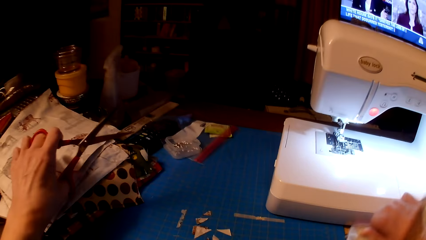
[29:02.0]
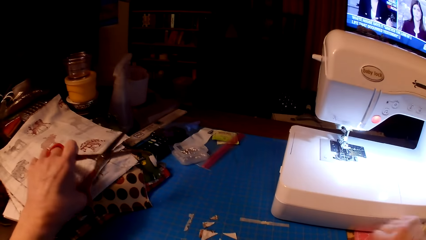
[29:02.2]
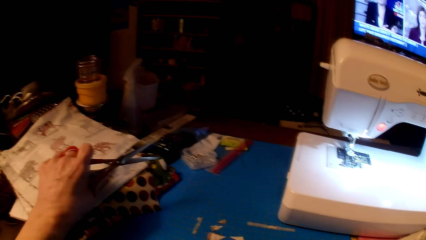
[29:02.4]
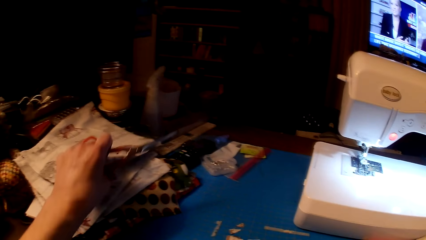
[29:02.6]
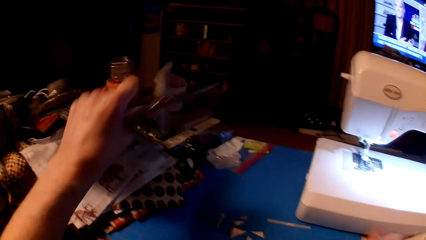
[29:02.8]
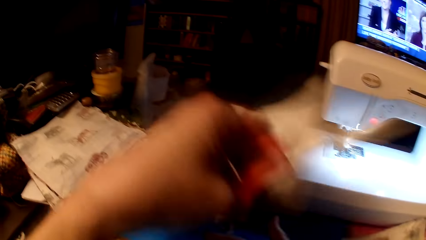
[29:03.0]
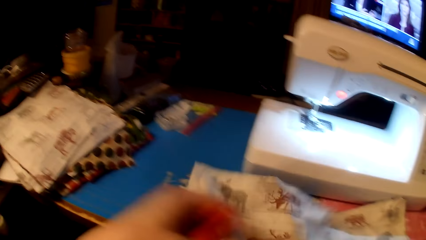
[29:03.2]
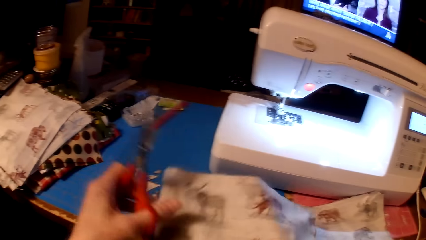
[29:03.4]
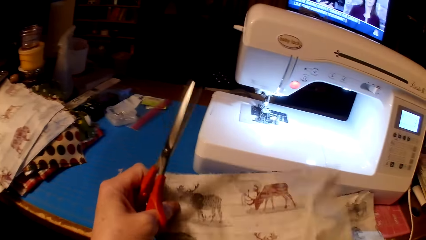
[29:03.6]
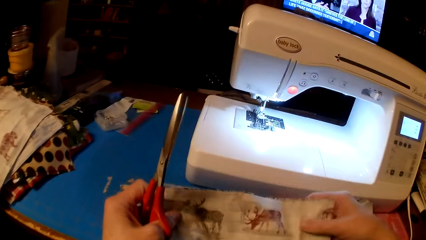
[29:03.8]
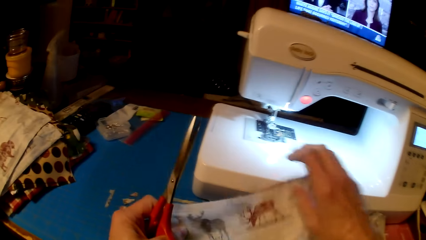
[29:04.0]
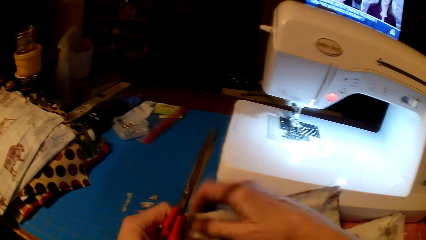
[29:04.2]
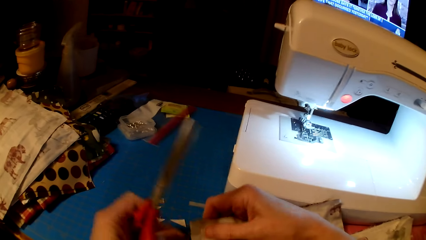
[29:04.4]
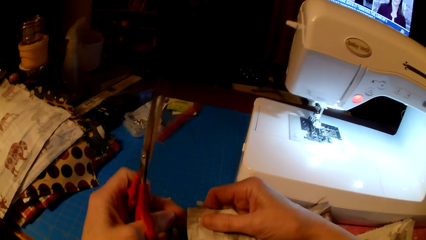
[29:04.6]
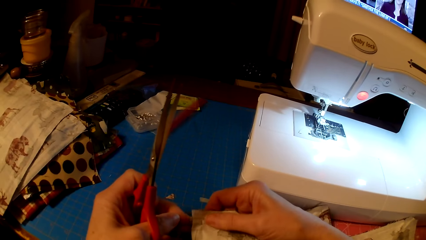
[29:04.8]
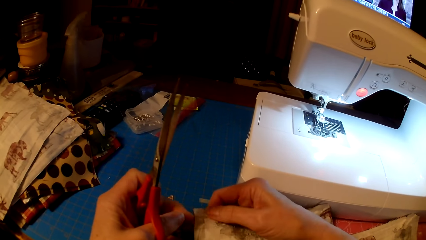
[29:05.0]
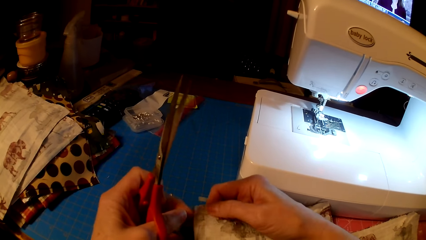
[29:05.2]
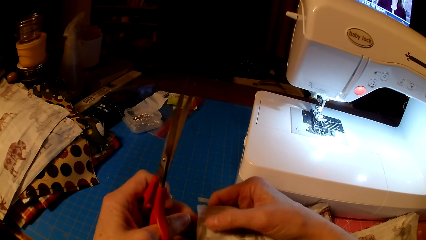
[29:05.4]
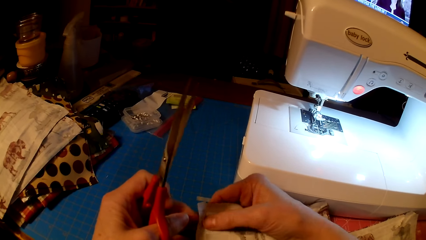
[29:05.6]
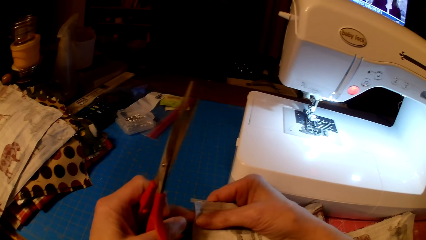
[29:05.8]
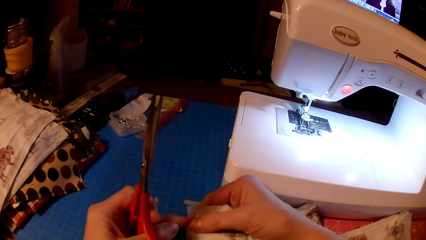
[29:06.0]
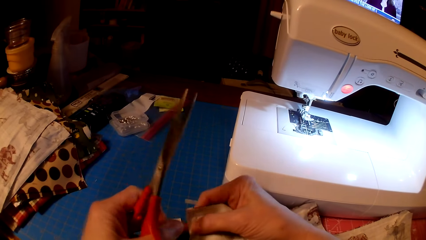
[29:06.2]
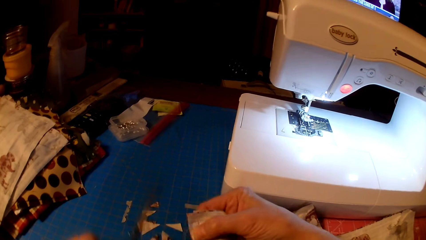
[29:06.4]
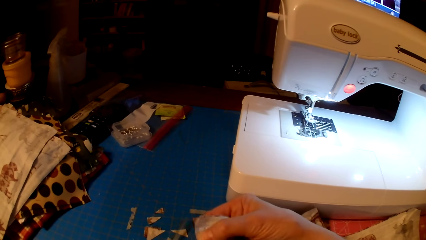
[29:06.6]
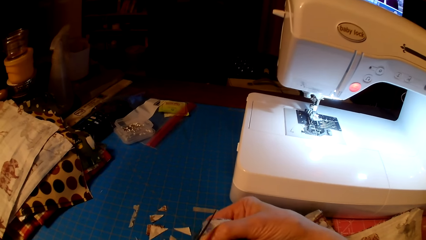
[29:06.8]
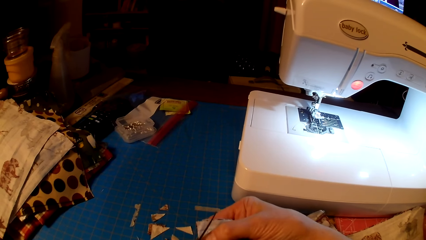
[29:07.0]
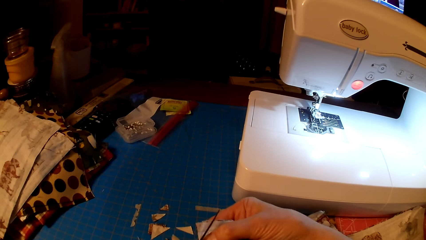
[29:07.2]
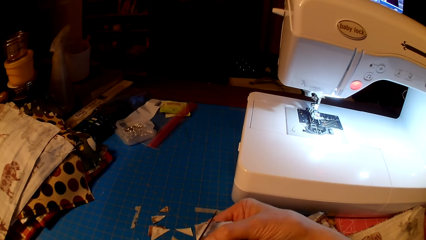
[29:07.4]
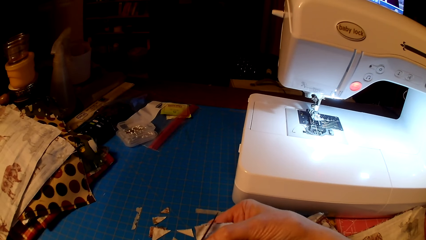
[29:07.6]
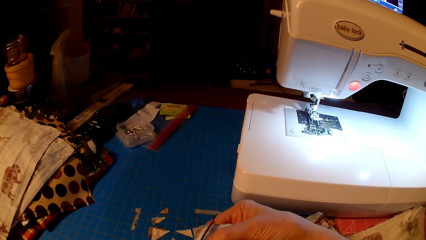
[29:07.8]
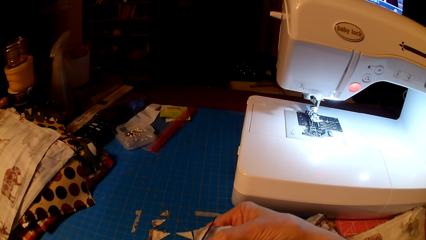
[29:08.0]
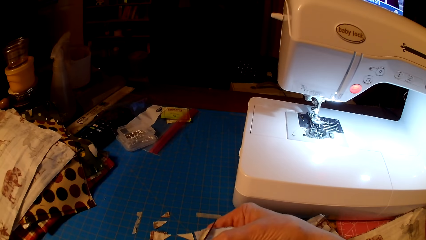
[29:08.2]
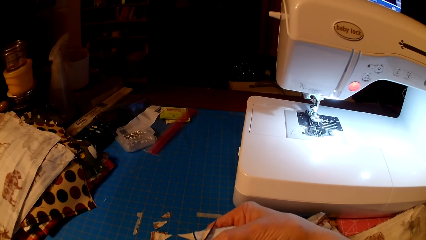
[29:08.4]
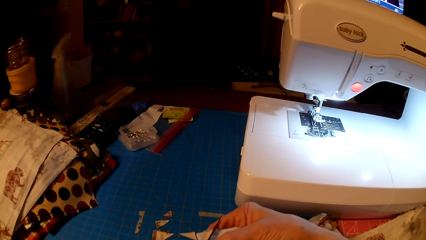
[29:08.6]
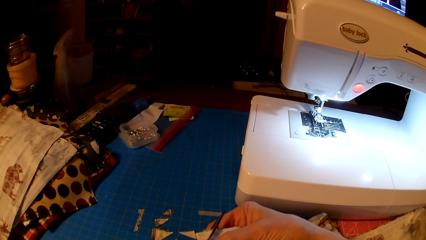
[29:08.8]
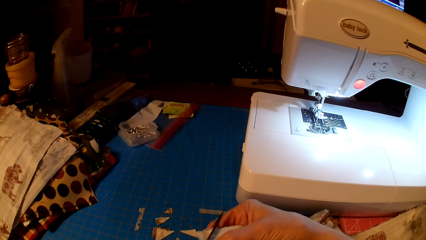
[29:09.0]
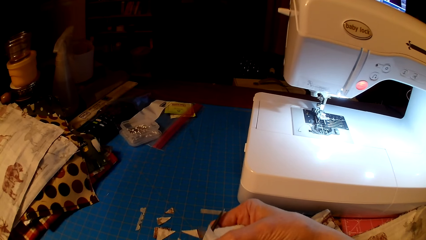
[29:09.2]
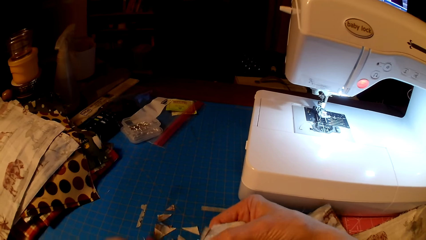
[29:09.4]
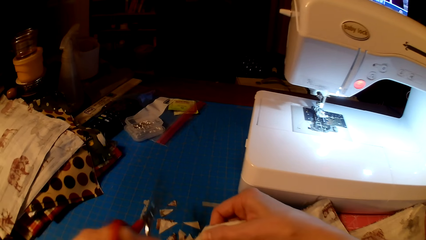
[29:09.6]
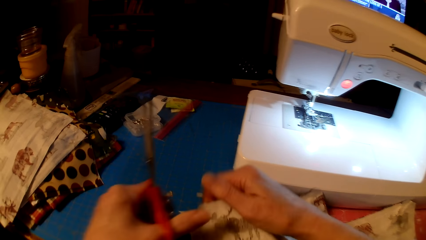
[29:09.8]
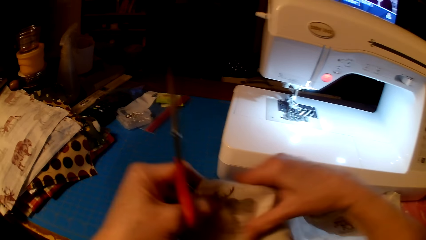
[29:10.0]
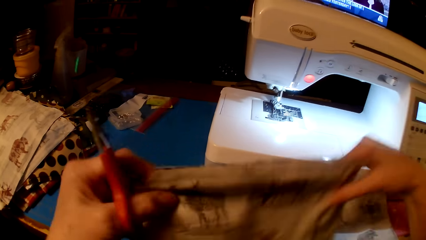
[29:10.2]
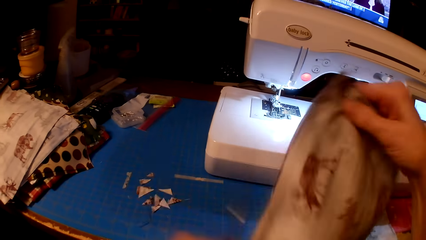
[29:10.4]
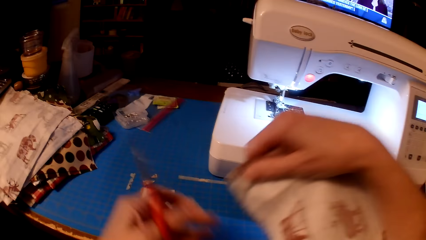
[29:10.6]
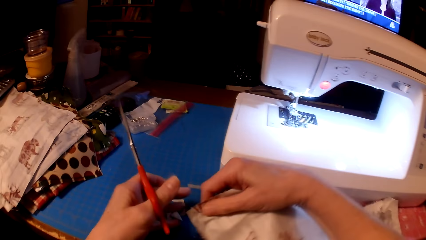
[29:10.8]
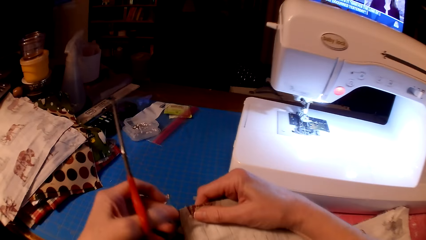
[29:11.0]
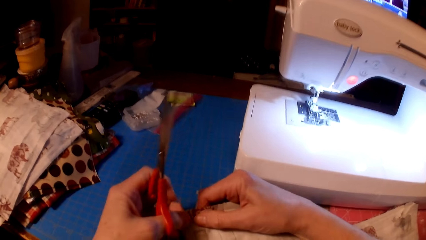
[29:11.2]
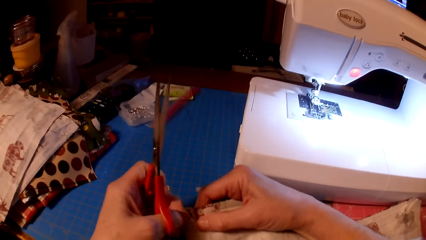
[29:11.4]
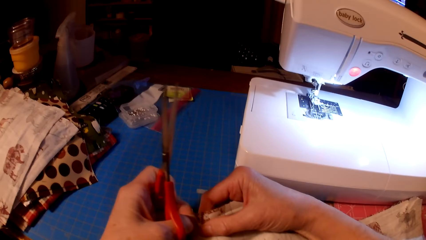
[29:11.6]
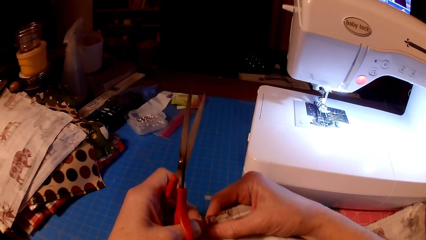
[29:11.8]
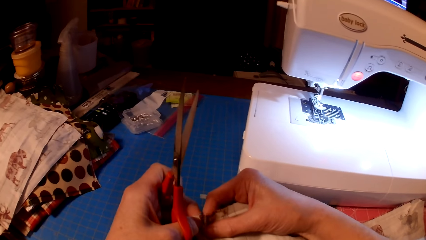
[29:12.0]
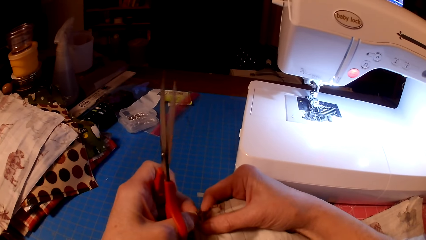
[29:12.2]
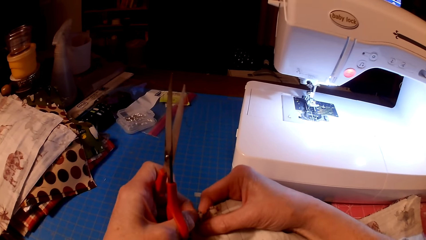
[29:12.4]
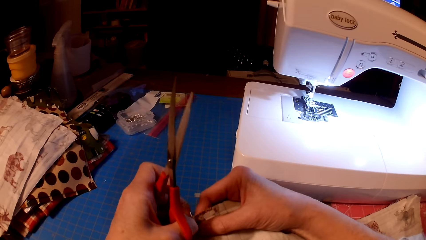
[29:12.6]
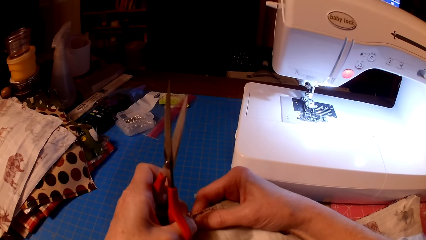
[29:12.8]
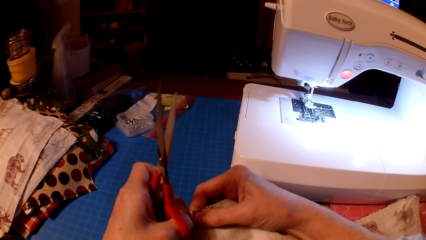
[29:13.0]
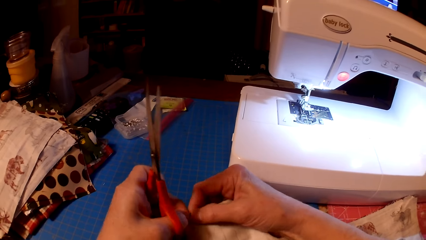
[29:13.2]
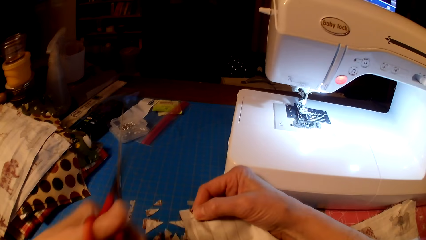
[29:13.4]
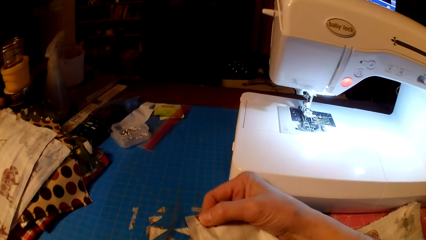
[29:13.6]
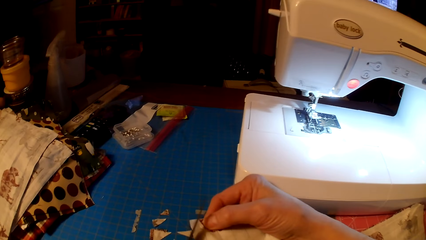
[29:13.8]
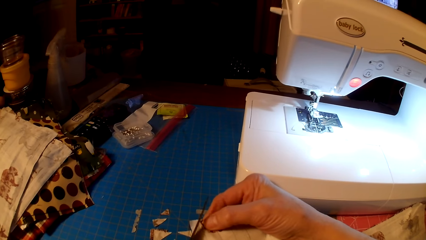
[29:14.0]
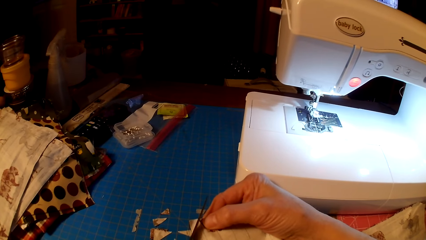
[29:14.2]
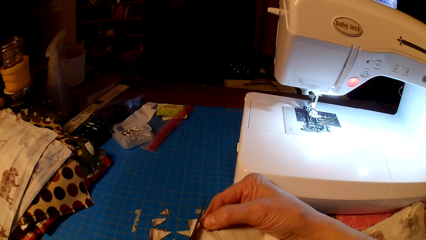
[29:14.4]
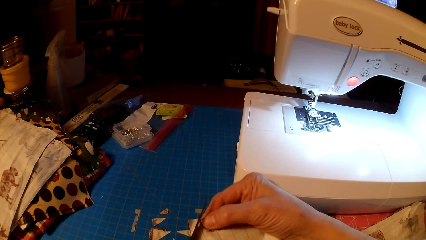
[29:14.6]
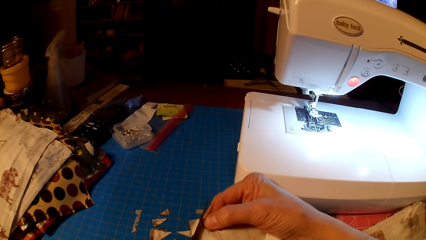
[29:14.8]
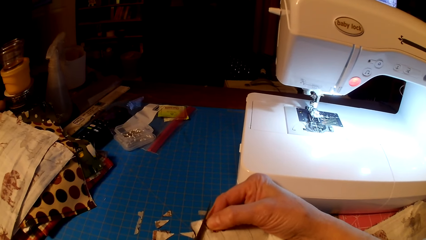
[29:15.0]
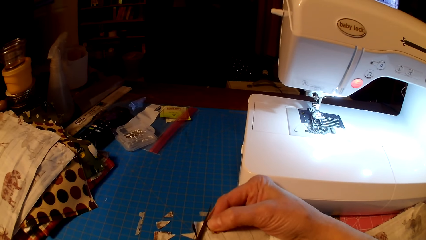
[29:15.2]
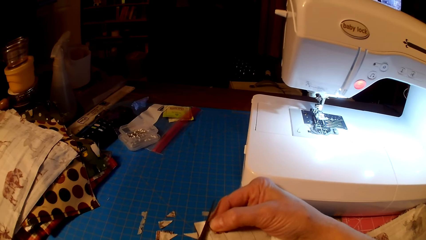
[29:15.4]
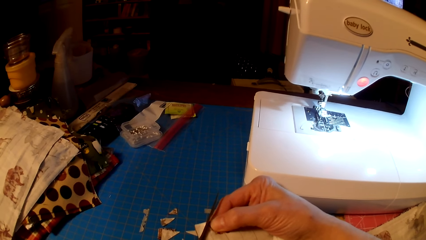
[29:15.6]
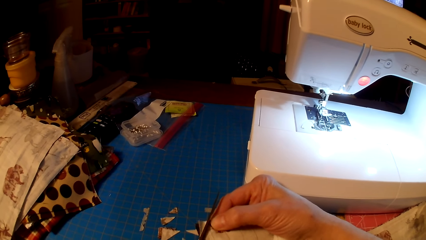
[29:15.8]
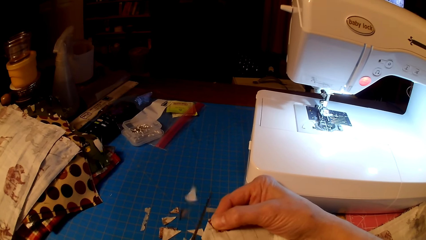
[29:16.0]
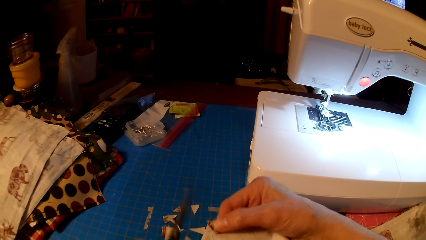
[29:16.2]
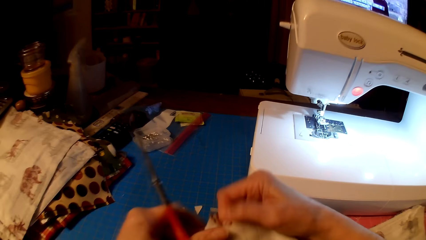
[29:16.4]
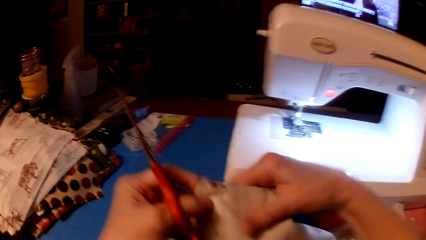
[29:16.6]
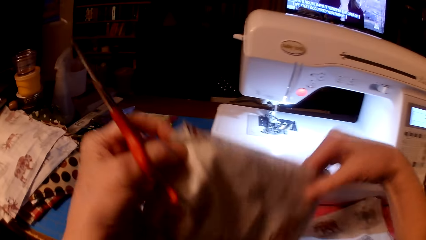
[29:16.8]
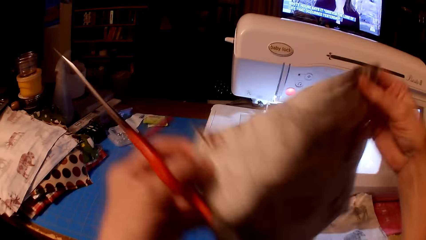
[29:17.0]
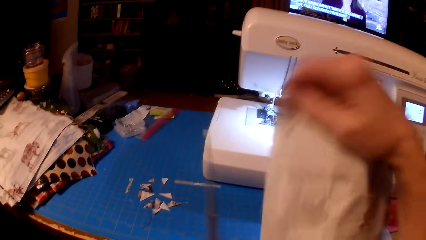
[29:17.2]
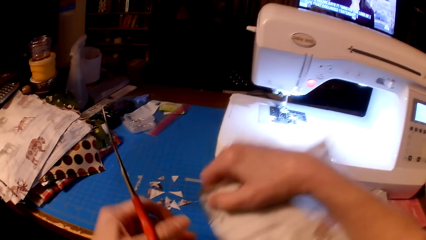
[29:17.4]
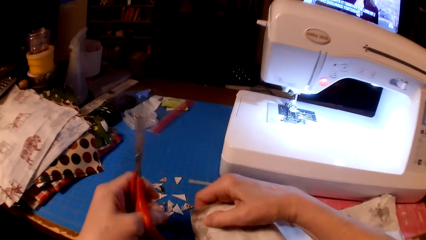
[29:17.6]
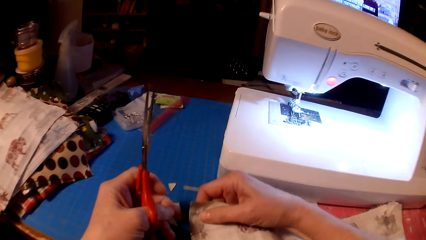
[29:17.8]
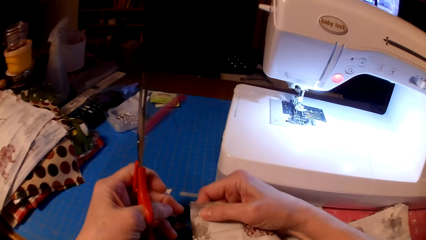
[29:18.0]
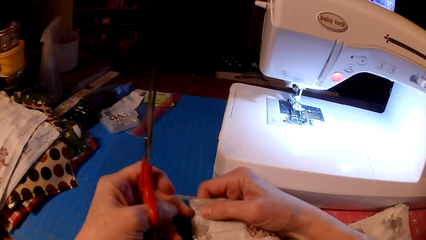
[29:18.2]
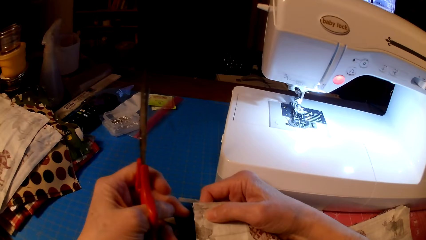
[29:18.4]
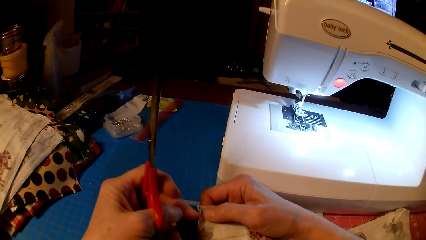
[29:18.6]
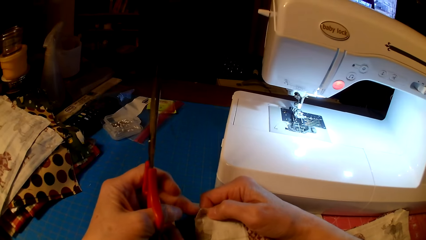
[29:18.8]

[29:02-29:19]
The camera wearer puts the piece of cloth on the table. They pick up another piece of cloth. They cut the edges of the pieces of cloth with scissors. They rotate the cloth. They pull the cloth edge. They cut the cloth with the scissors. They rotate the cloth.
